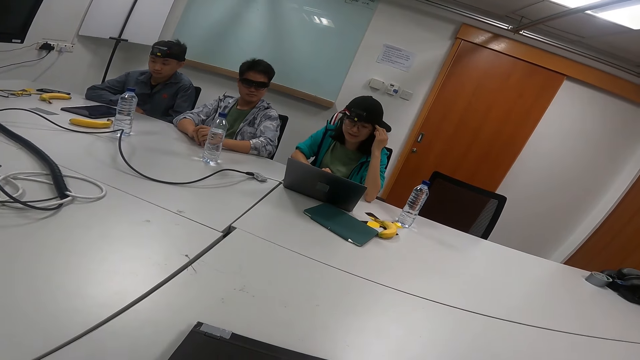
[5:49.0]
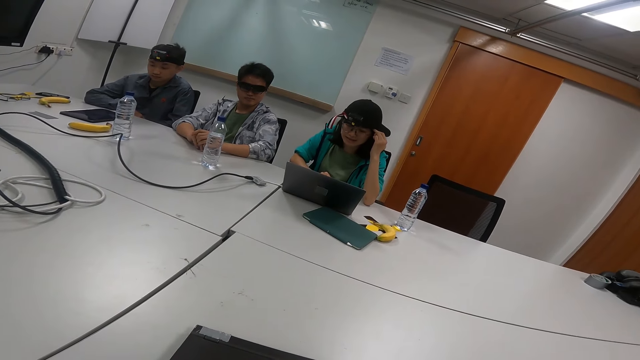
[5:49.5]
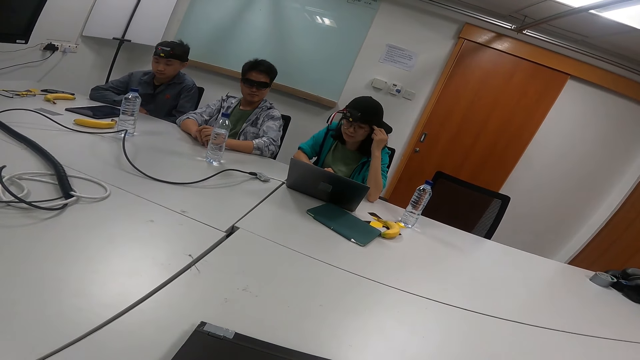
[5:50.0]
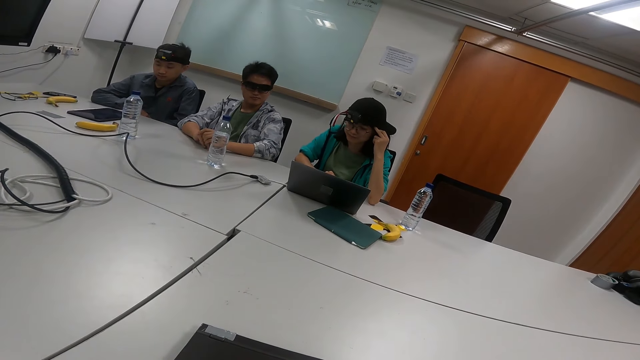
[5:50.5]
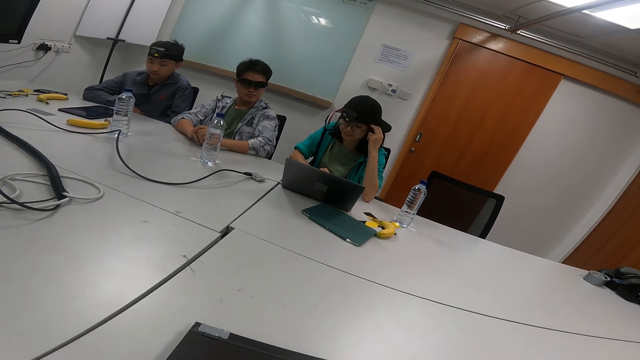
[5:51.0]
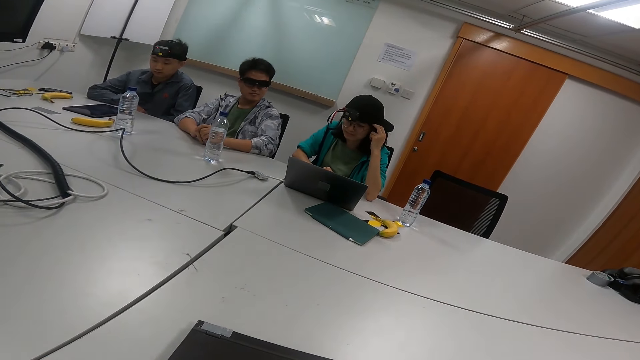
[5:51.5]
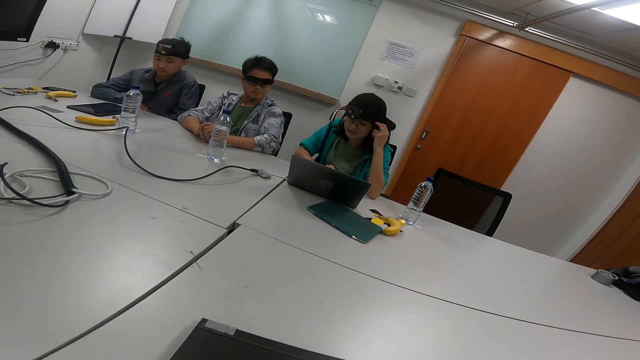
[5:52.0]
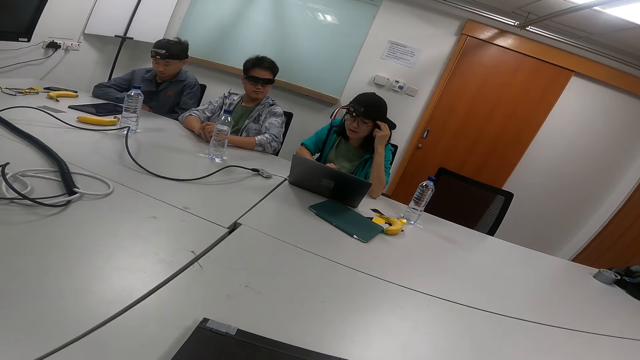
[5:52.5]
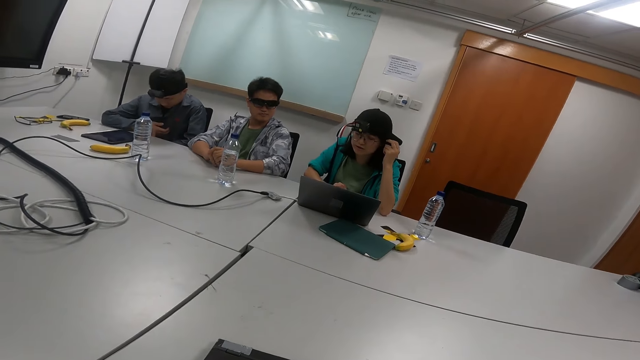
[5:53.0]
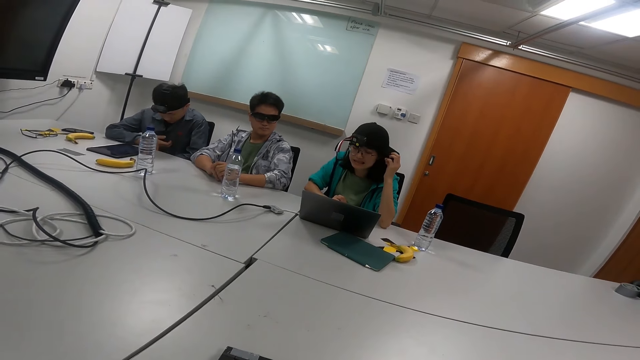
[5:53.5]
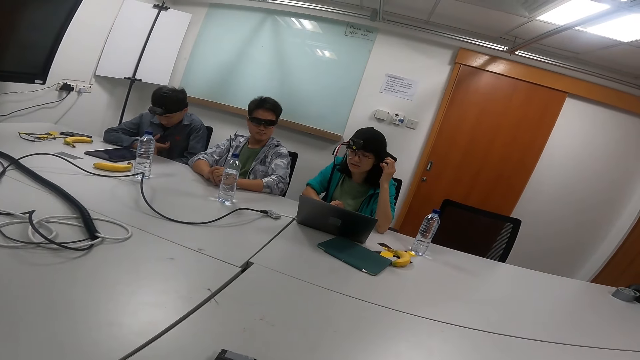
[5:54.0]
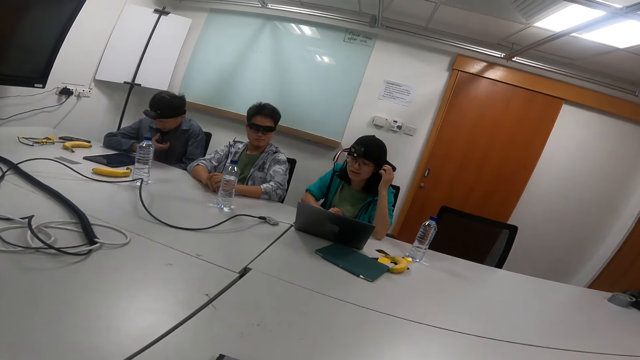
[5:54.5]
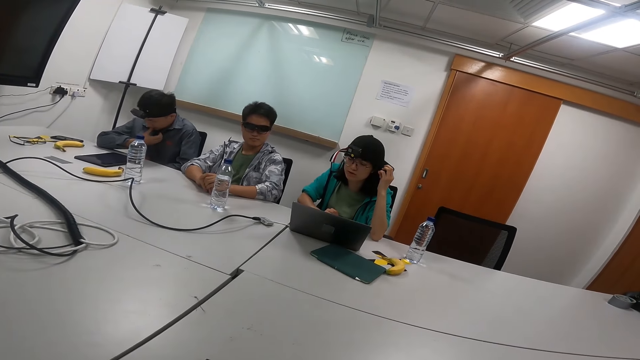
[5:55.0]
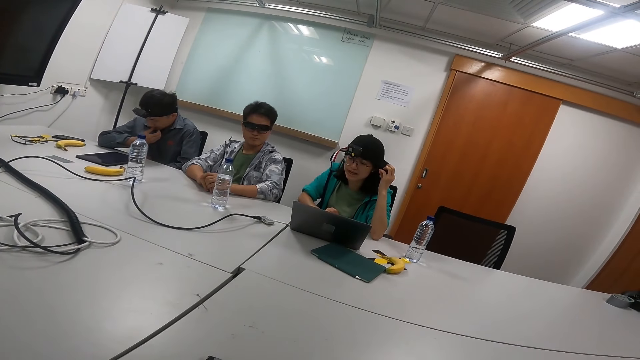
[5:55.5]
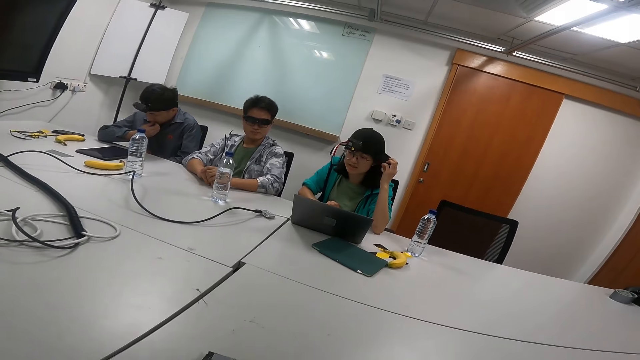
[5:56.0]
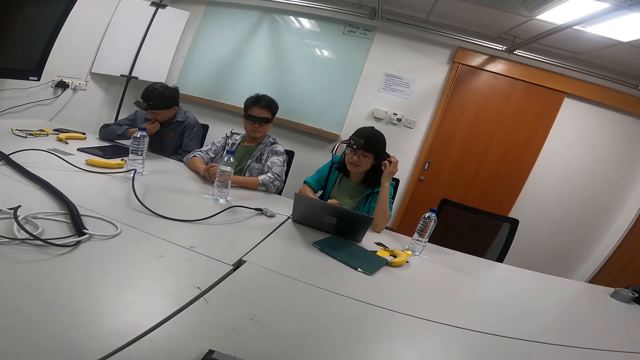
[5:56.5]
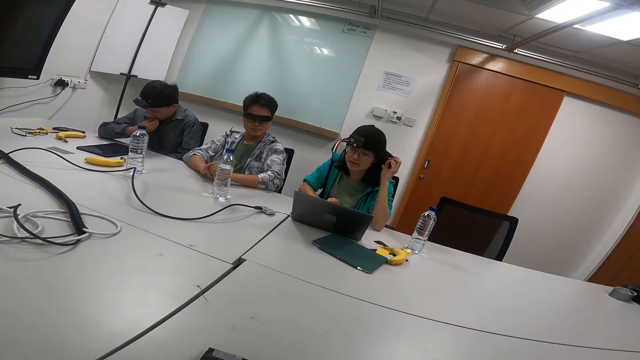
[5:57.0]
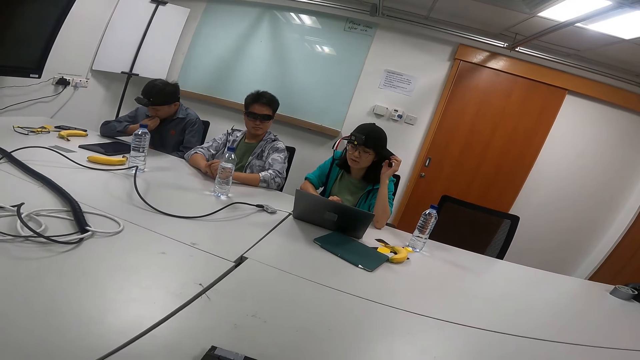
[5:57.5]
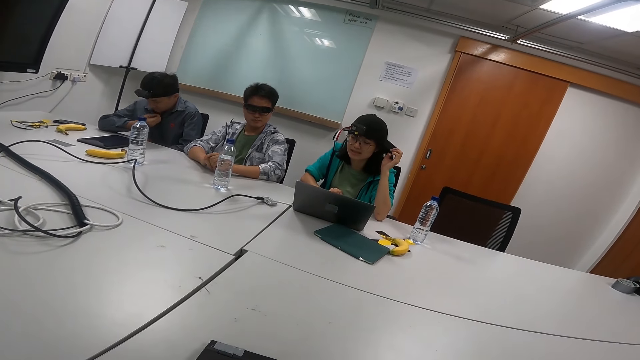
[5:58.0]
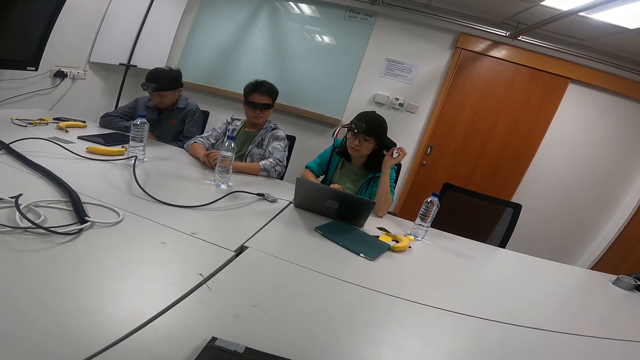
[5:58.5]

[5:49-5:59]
The camera wearer reads from the laptop. A person touches his mouth.

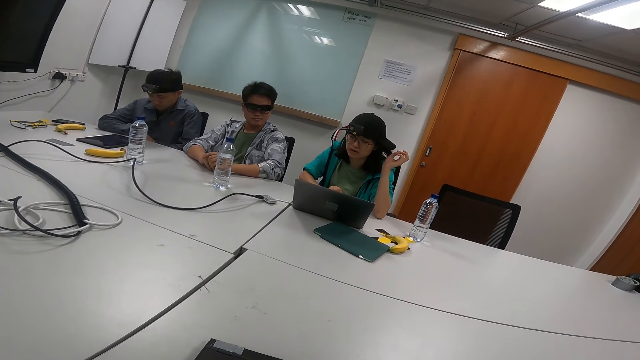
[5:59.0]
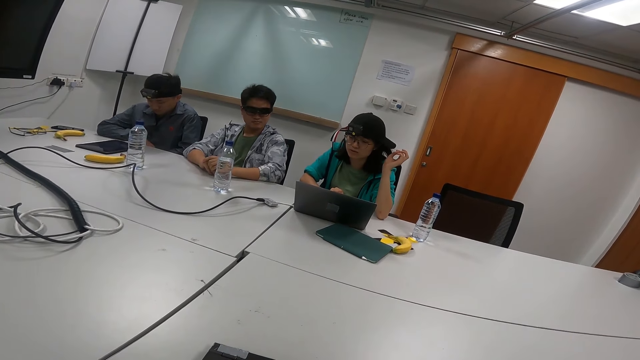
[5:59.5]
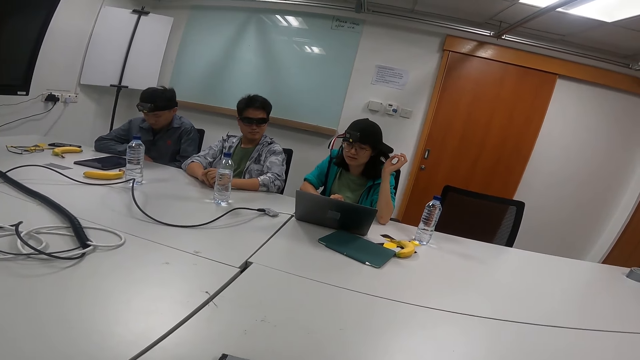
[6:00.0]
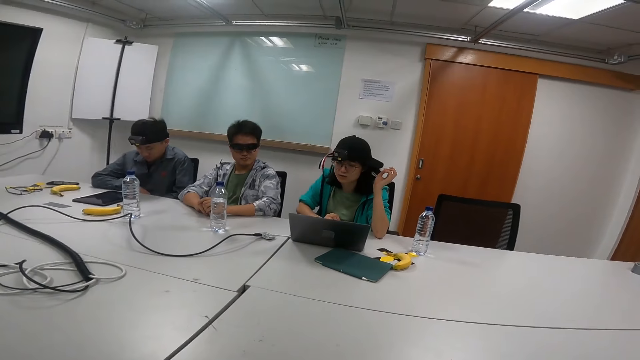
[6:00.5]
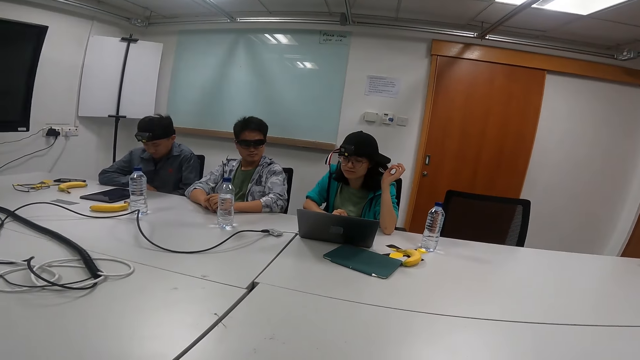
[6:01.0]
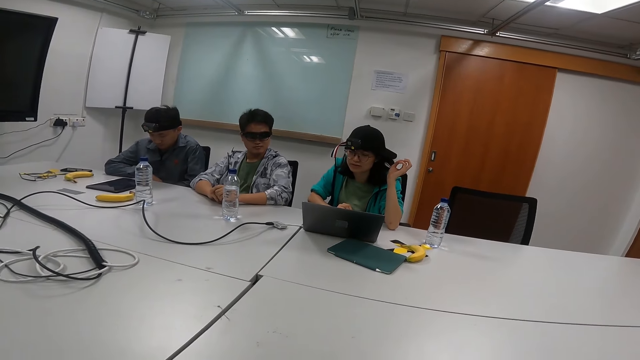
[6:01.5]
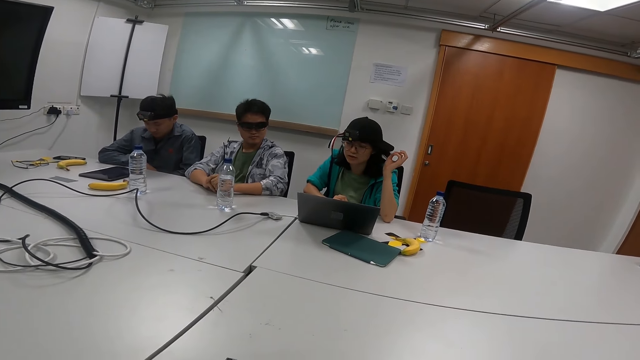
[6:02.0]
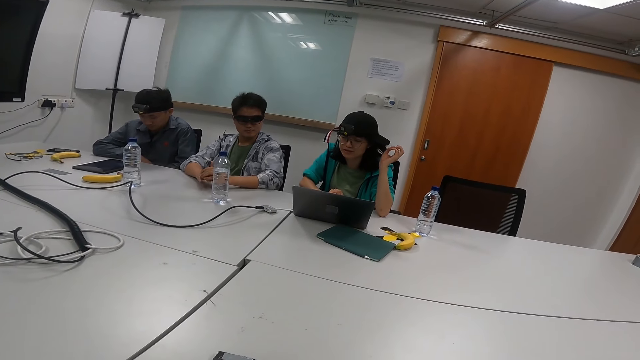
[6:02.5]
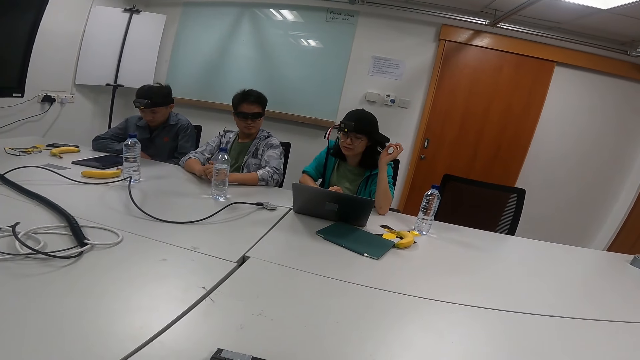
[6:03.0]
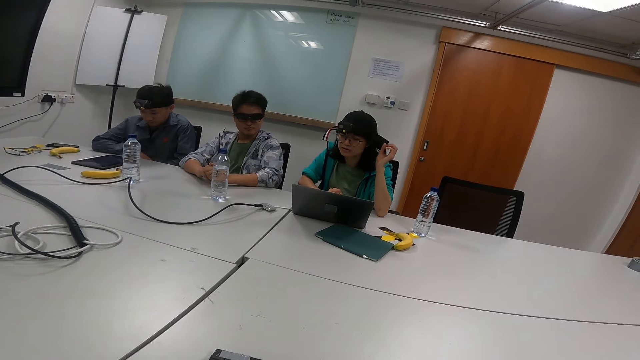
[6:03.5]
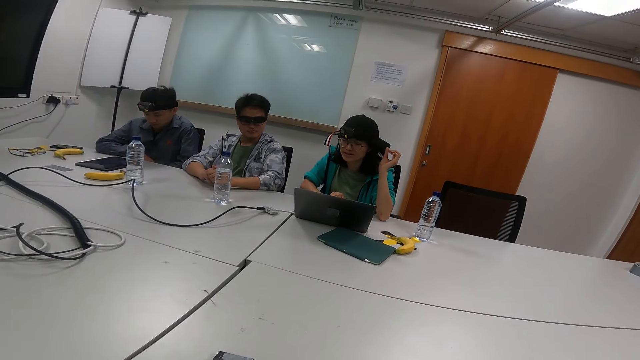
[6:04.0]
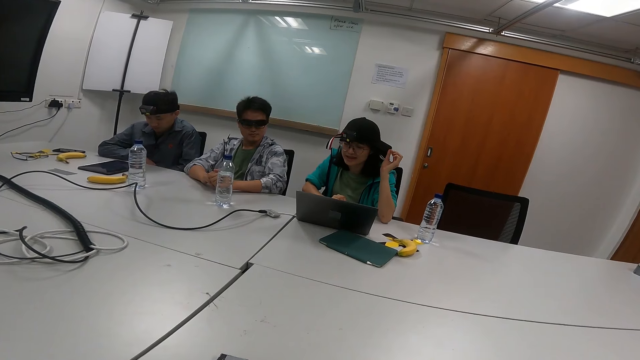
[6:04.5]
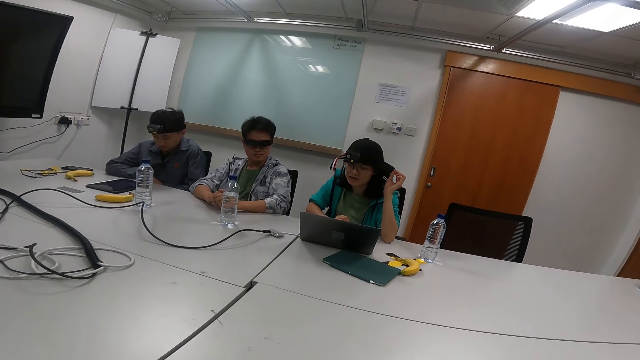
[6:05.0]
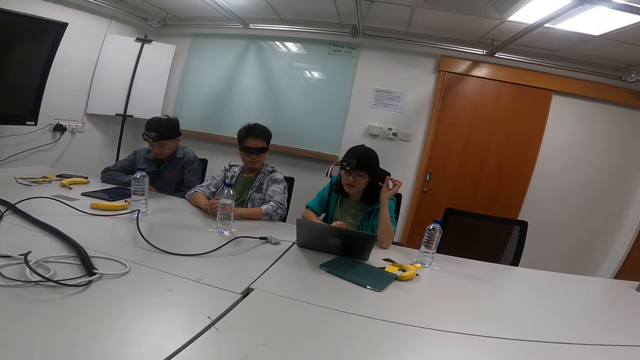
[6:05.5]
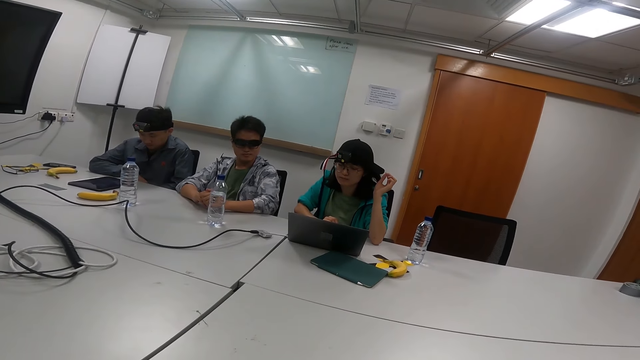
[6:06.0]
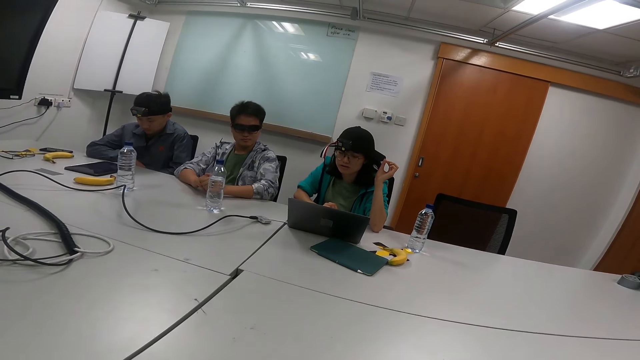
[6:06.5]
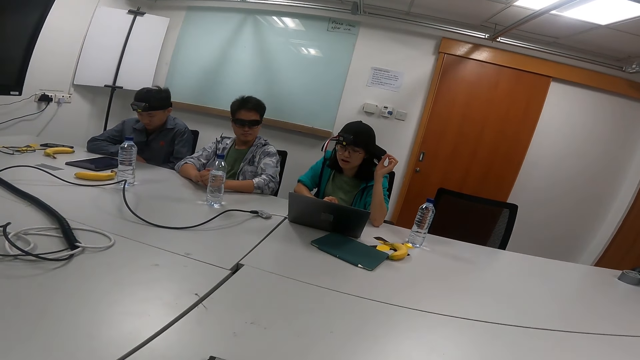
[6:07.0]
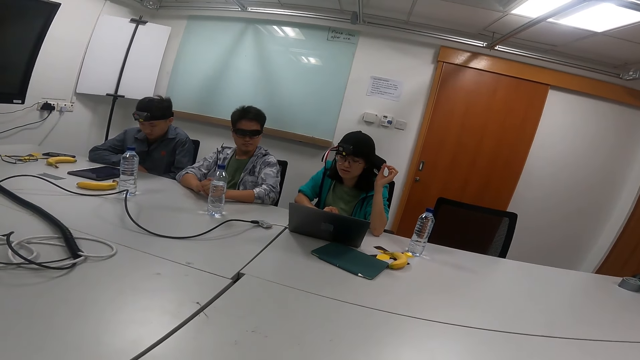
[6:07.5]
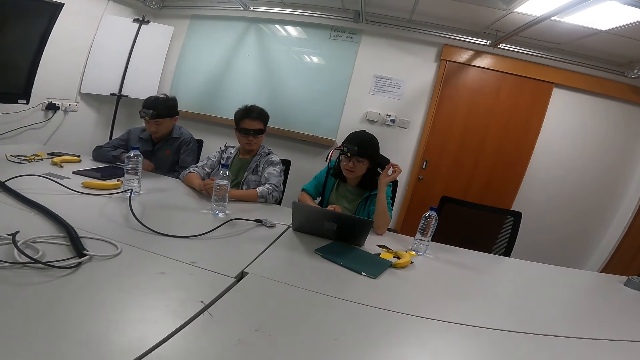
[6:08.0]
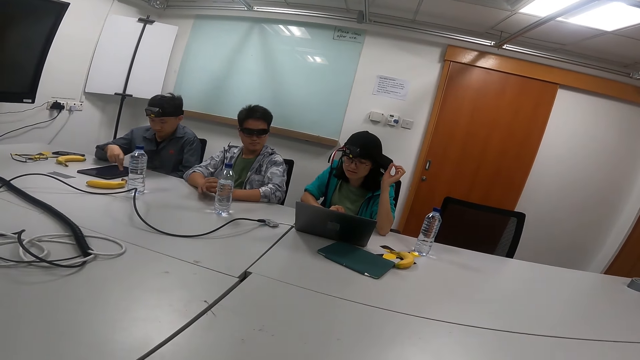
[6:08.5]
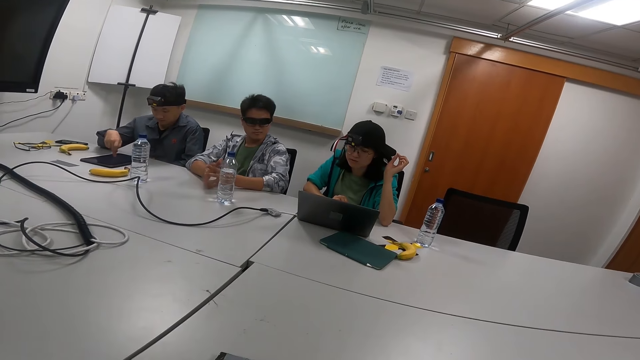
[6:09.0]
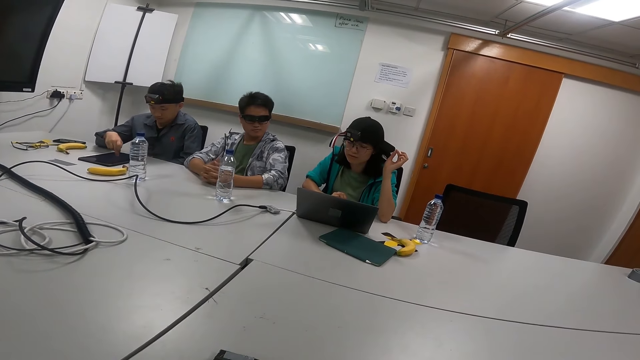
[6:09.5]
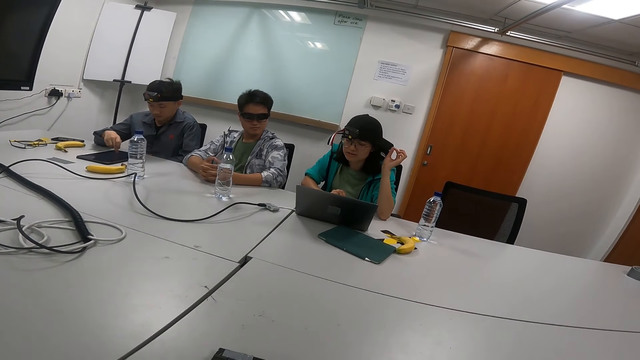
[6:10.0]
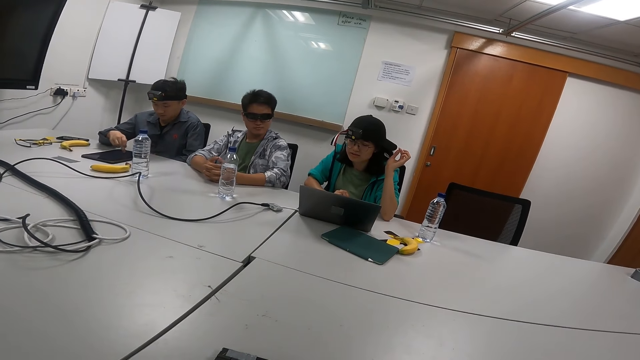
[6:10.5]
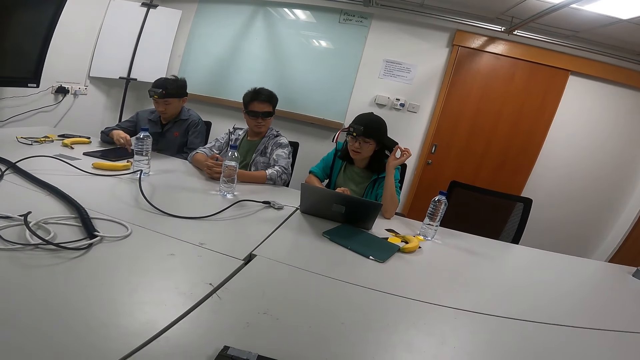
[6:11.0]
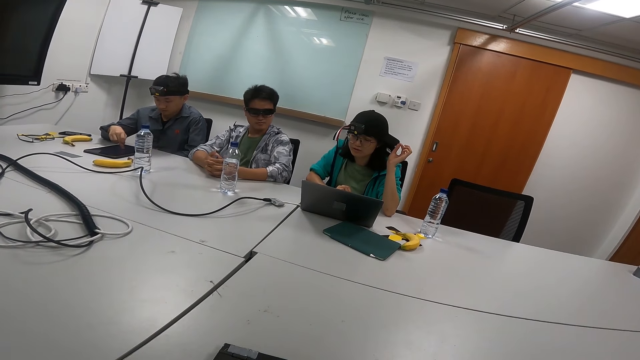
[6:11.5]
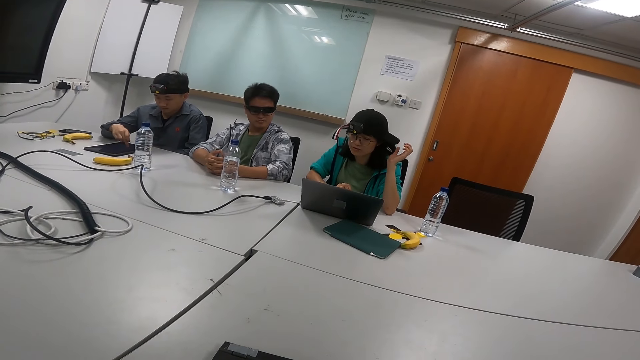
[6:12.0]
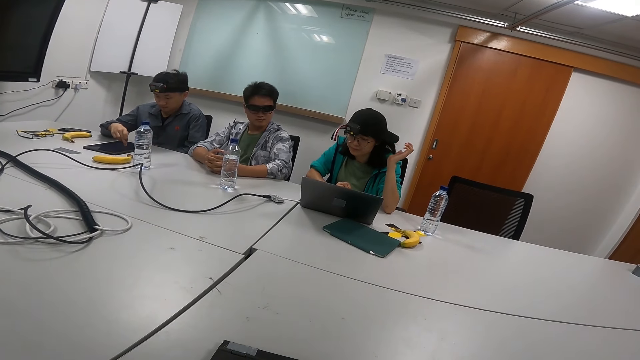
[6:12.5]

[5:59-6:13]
A person reads from the laptop. Another person scrolls the tablet.
